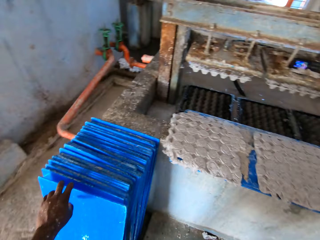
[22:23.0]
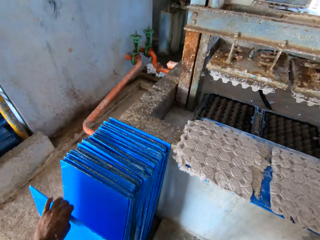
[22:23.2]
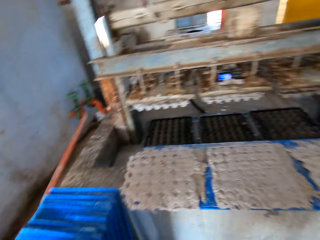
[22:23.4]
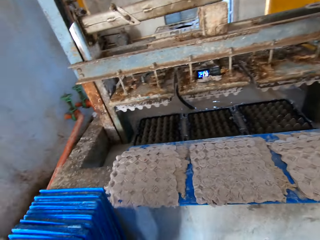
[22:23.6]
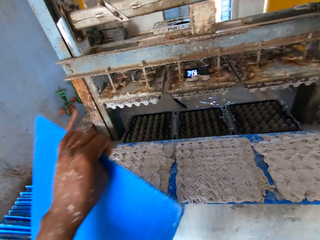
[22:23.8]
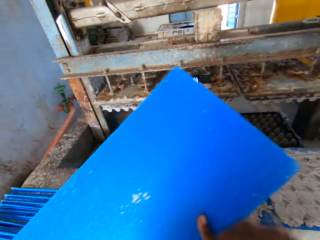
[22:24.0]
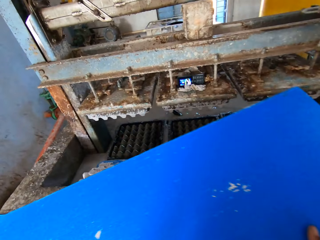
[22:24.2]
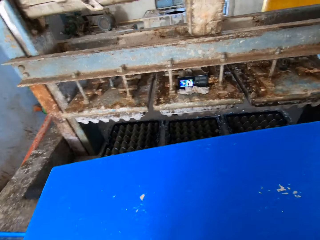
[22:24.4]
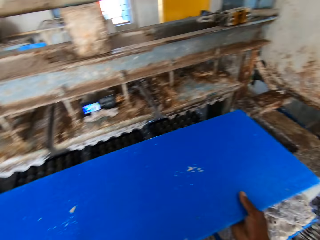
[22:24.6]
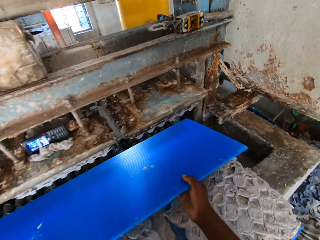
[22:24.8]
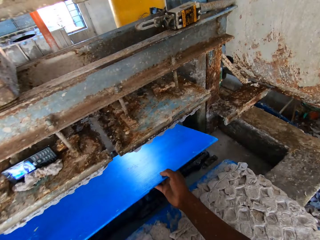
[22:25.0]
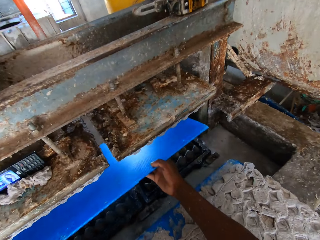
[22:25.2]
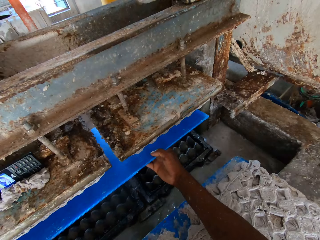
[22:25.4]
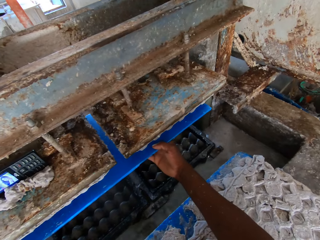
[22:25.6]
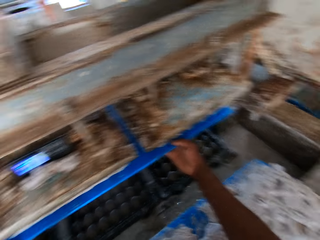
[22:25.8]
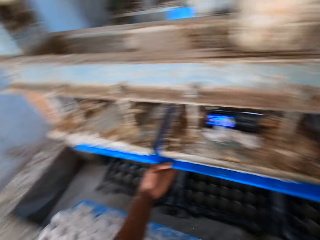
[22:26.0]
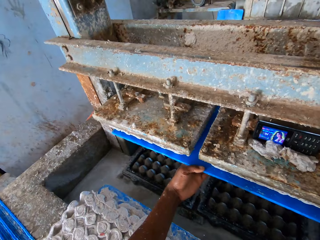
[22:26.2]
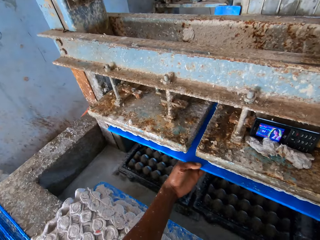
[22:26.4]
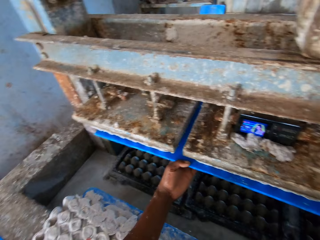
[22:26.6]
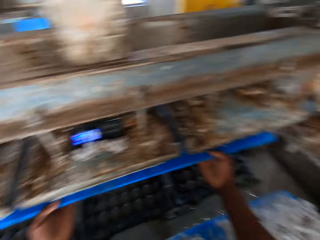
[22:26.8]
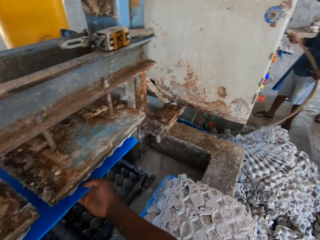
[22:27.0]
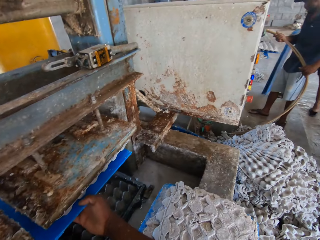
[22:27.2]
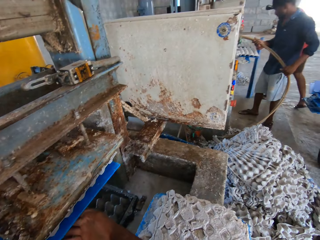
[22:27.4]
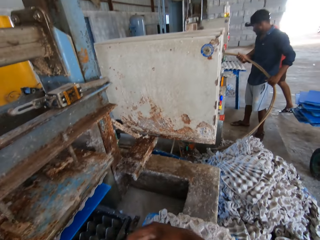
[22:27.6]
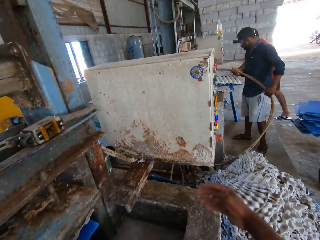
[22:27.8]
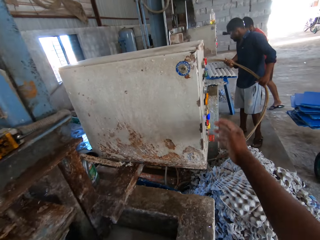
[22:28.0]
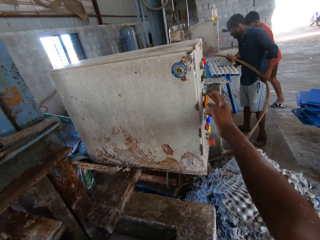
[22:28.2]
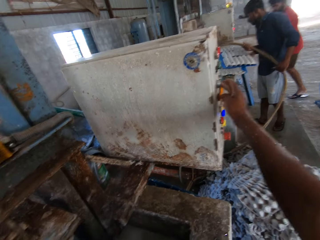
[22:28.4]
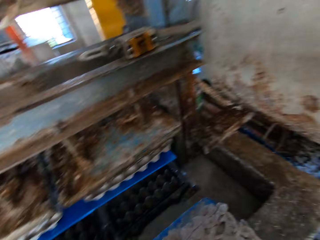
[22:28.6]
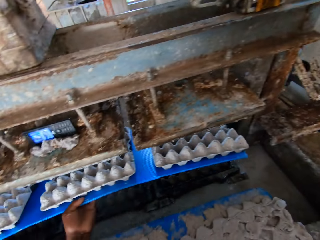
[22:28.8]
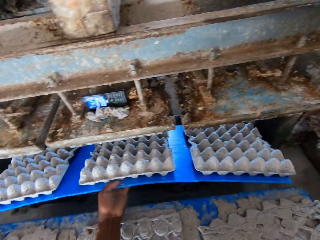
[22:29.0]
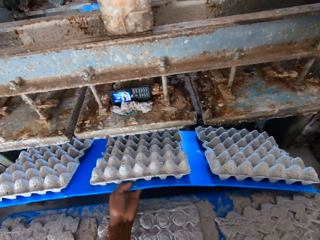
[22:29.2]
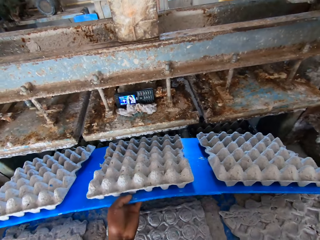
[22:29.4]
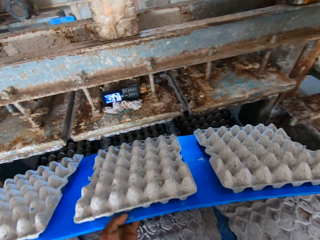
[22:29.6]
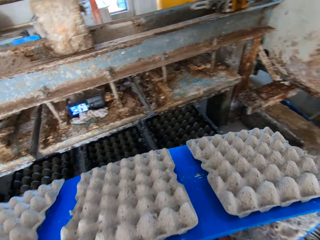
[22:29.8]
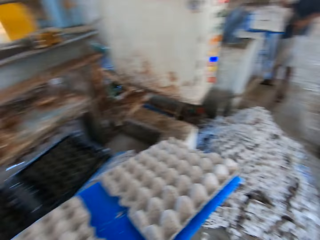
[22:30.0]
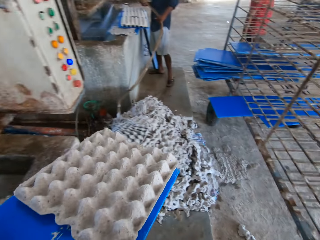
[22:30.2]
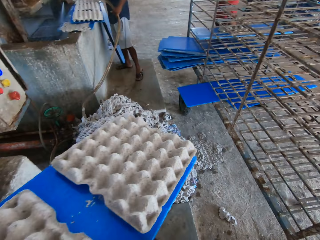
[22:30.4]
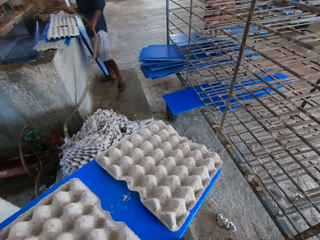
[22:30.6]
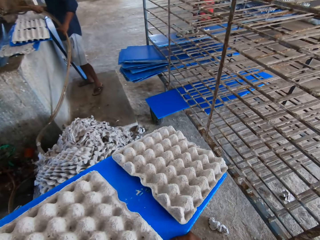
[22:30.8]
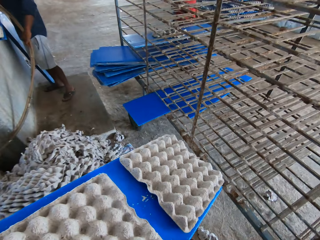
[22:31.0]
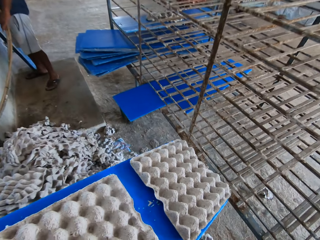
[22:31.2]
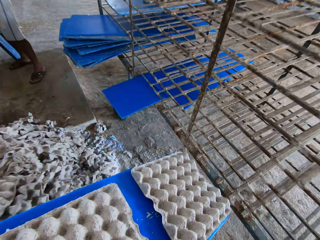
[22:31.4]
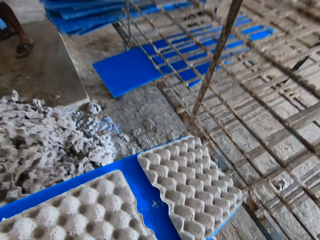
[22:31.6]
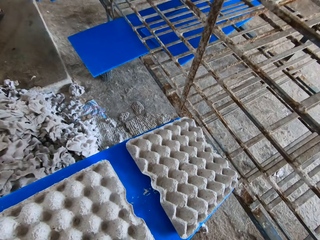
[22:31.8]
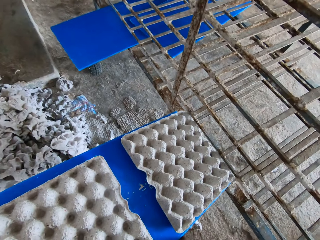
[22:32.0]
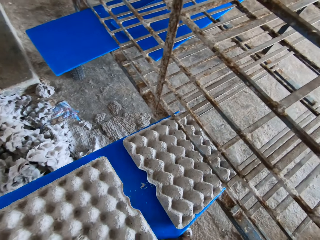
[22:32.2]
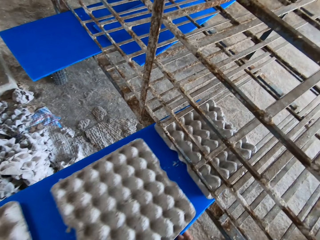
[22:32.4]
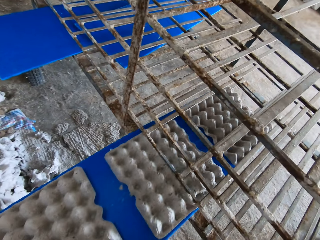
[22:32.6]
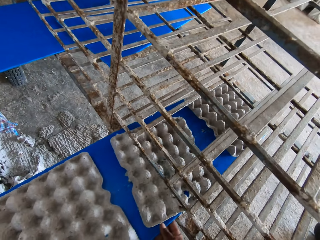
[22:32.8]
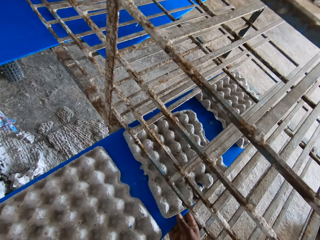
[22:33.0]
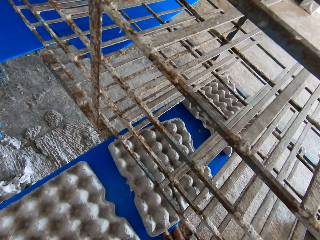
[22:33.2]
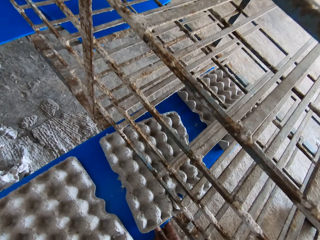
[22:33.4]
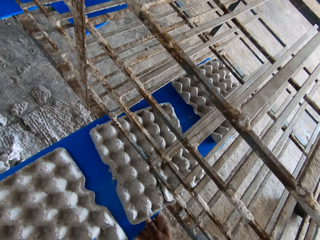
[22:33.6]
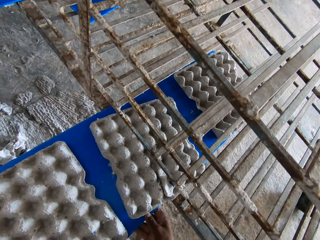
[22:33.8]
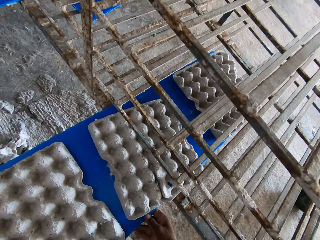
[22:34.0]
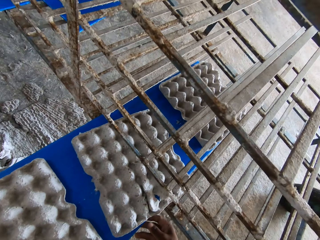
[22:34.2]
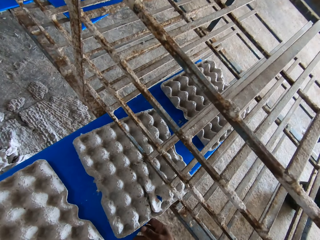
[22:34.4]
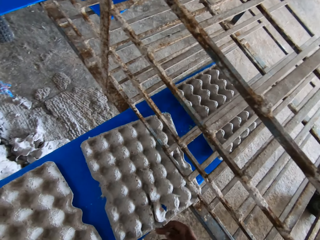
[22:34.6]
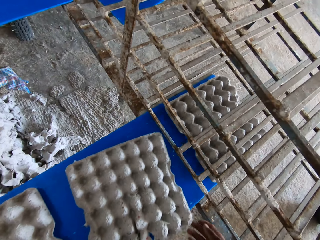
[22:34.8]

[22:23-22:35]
The camera wearer picks up the plywood. He places the plywood on the machine. He collects some egg trays from the pulp molding machine with the board in his hands. Another man holds a hose with both hands. The camera wearer operates the machine. He presses a button on the pulp molding machine with his right hand. He removes the board from the pulp molding machine with his left hand. He walks. He puts the board in the tray rack with both hands.

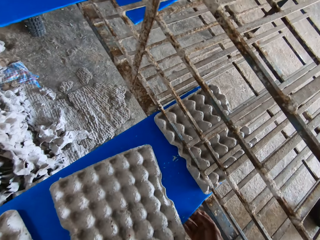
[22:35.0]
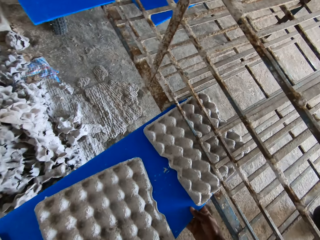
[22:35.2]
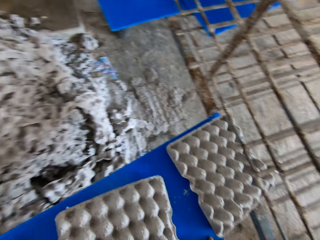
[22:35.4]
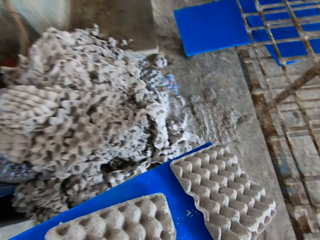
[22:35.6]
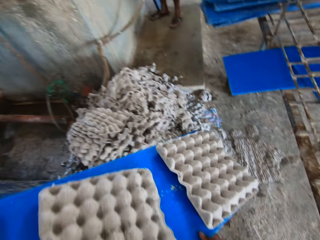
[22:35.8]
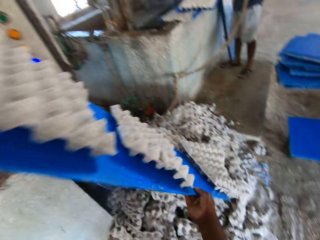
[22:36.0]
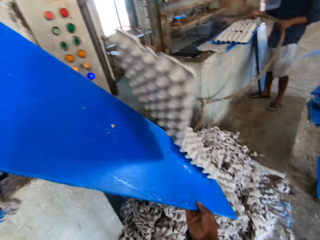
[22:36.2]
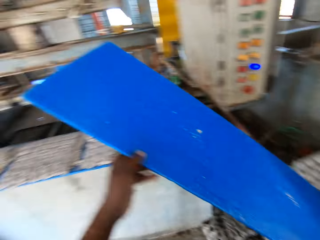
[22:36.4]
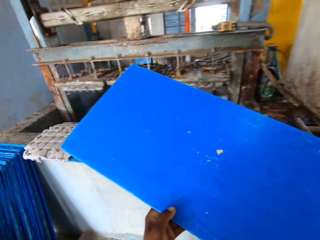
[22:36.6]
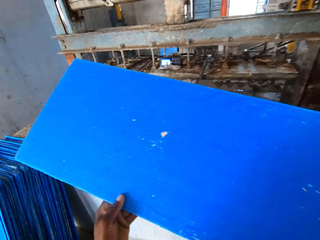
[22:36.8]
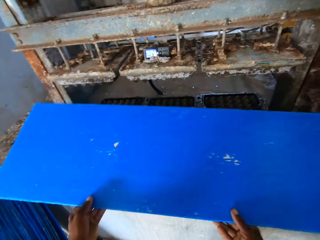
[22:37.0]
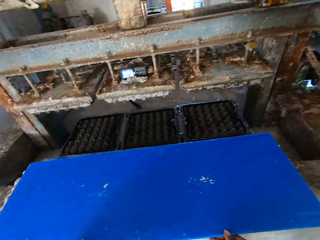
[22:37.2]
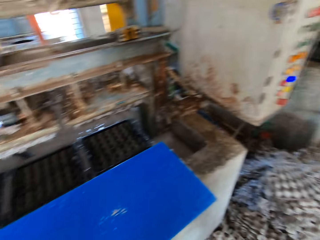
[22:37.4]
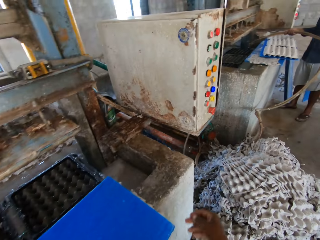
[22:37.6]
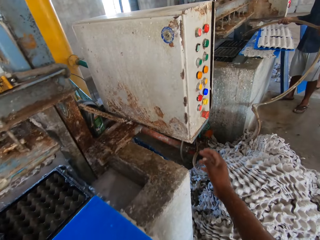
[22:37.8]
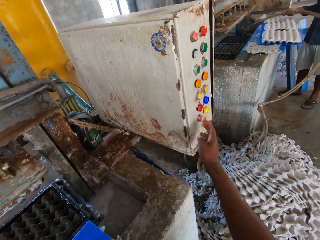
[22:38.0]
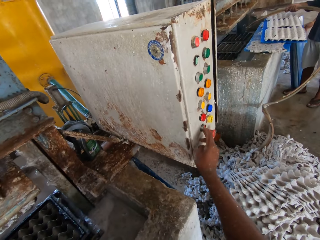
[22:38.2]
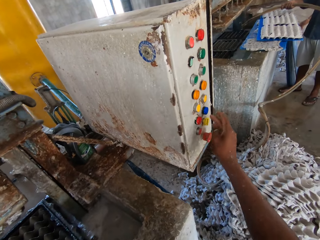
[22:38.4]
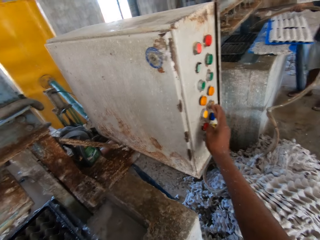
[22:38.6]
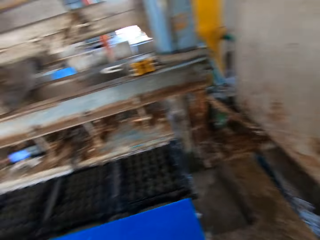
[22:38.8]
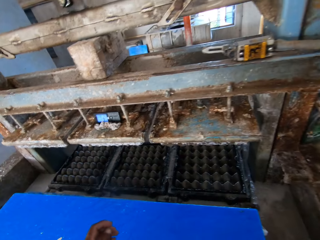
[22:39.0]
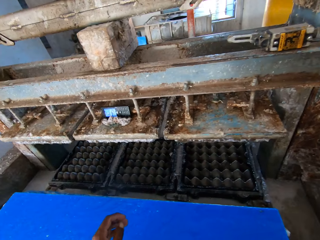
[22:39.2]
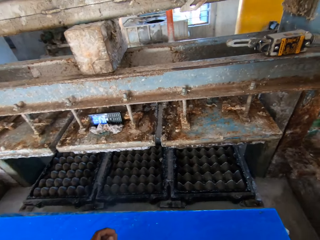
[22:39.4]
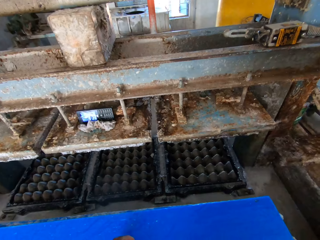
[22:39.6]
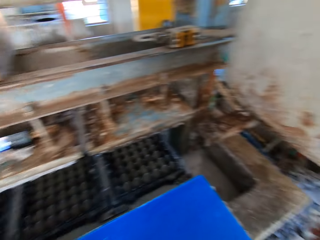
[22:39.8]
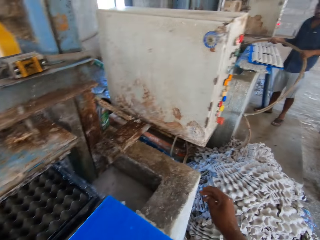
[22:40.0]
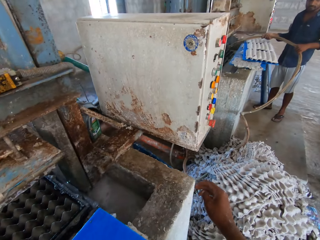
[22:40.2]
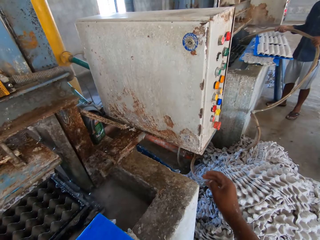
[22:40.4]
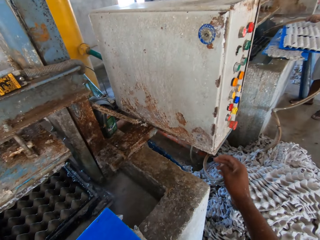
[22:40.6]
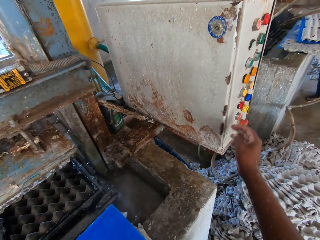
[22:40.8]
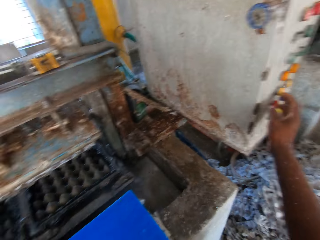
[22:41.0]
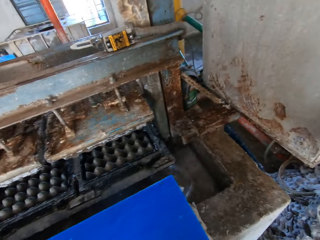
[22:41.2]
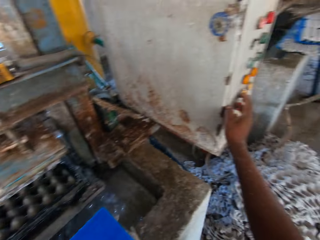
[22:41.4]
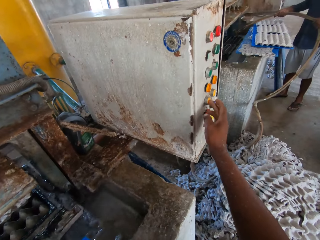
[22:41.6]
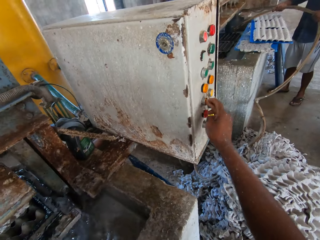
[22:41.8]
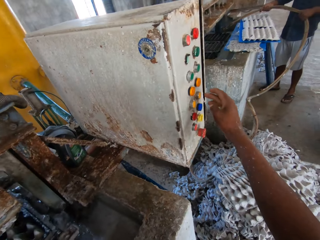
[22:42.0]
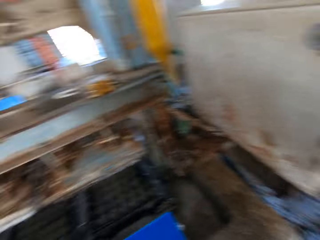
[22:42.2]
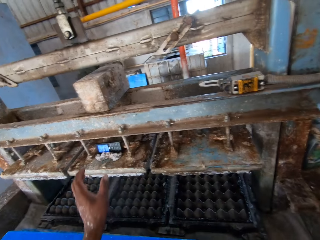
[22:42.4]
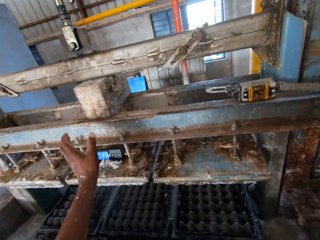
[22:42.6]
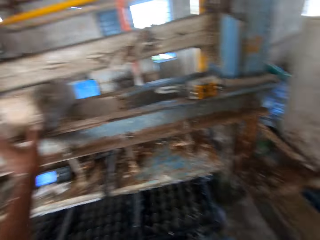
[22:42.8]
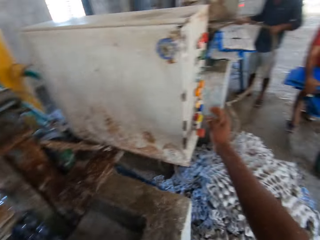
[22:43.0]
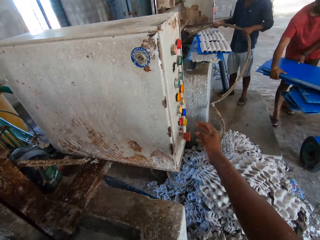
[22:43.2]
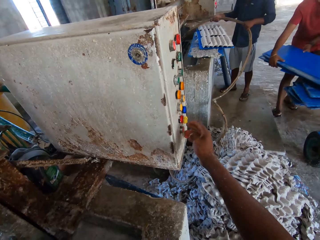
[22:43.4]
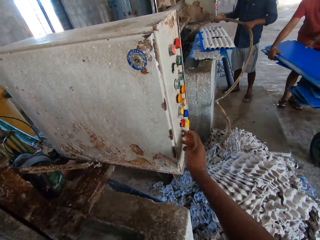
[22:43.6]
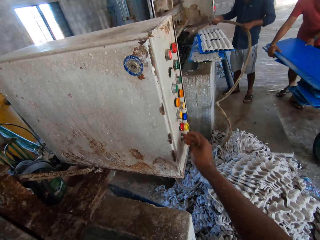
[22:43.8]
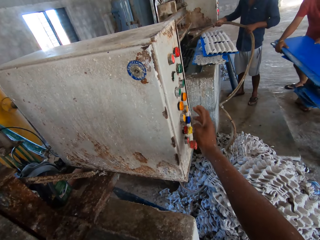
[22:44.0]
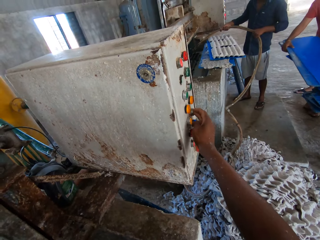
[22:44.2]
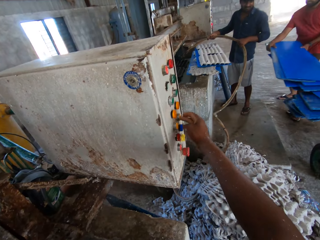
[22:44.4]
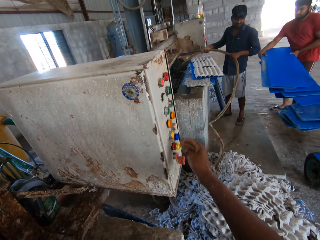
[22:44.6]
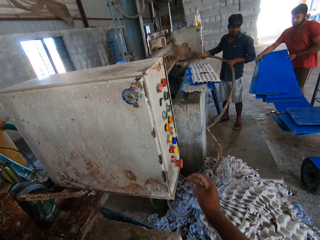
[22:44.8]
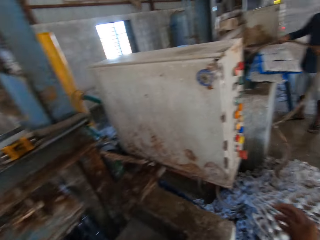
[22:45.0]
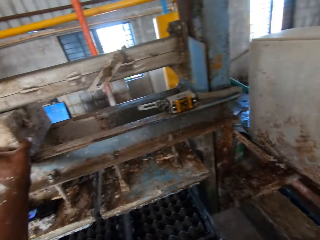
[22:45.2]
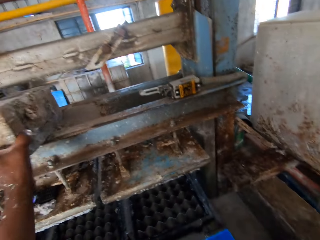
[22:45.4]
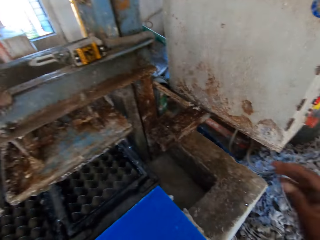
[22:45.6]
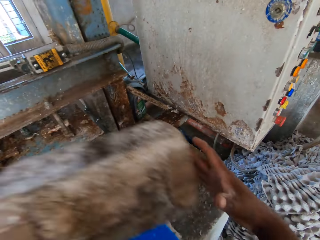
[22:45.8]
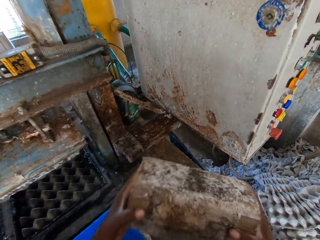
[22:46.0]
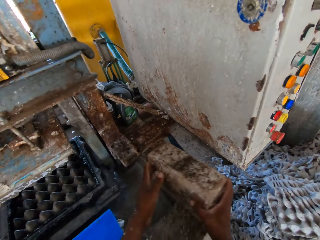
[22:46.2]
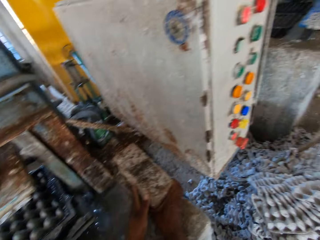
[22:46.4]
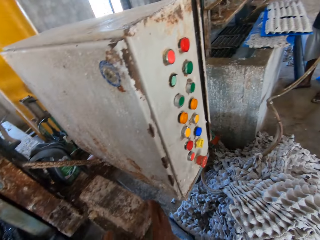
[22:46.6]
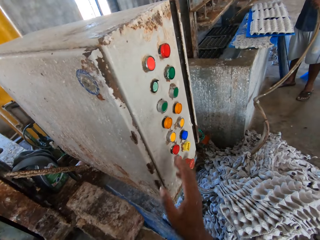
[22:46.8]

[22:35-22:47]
The camera wearer removes the board from the tray rack with both hands. He pours the egg trays from the board on the ground with both hands. He drops the board on the board of smashed egg trays with both hands. He presses a button on the pulp molding machine with his right hand. He operates the machine. He presses a button on the pulp molding machine with his right hand again. He looks around. He presses a button on the pulp molding machine with his right hand again. He operates the machine. He picks the stone from the pulp molding machine with his left hand. He presses a button on the pulp molding machine with his right hand. The man holds some boards with both hands. The camera wearer presses a button on the pulp molding machine with his right hand. He removes a block with his left hand. He holds the block in his hands. He drops the block in his hands on the wall.
